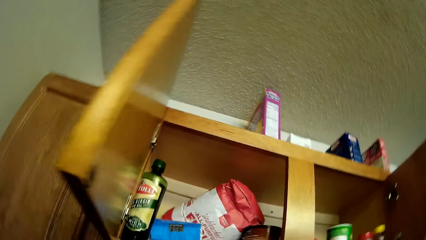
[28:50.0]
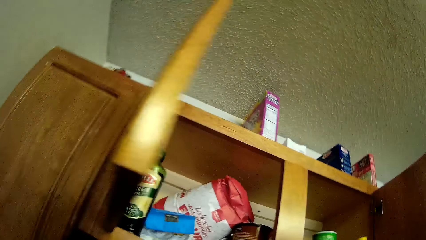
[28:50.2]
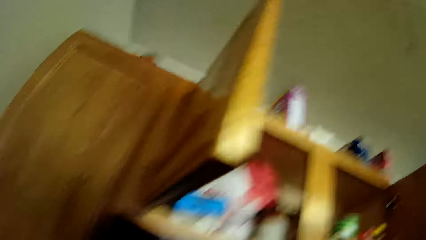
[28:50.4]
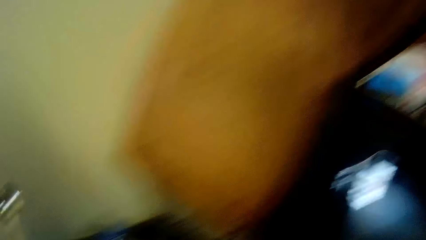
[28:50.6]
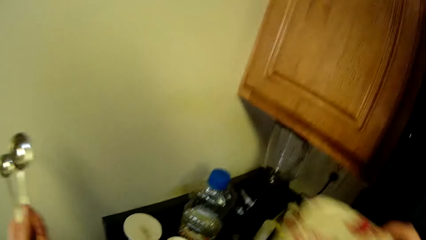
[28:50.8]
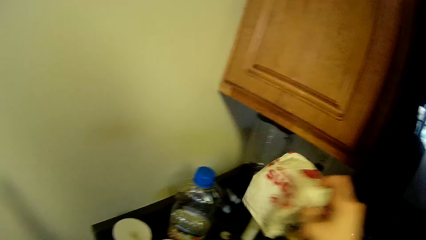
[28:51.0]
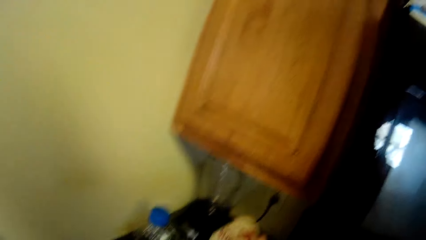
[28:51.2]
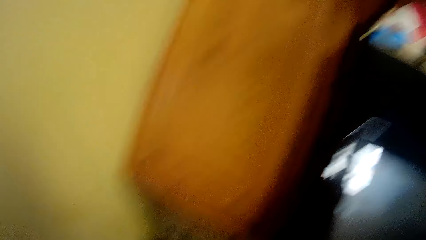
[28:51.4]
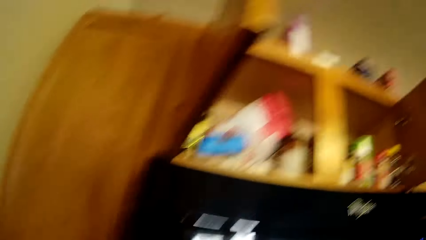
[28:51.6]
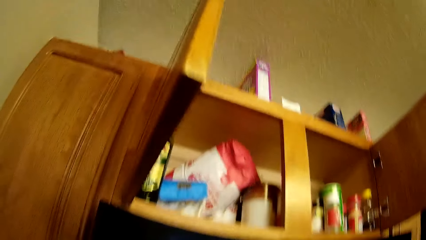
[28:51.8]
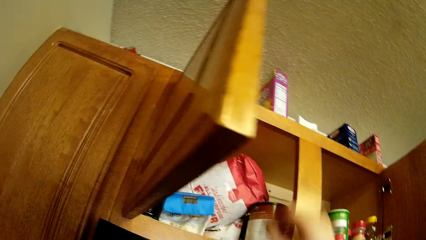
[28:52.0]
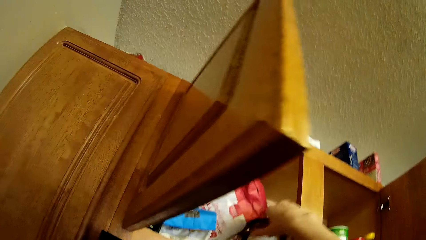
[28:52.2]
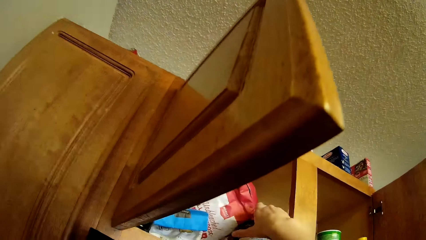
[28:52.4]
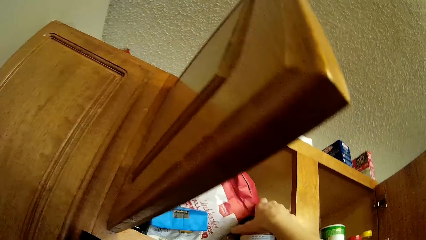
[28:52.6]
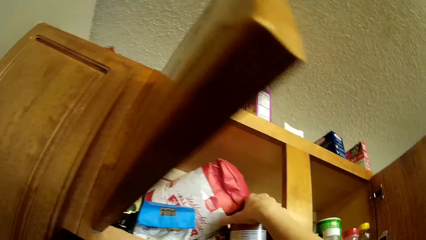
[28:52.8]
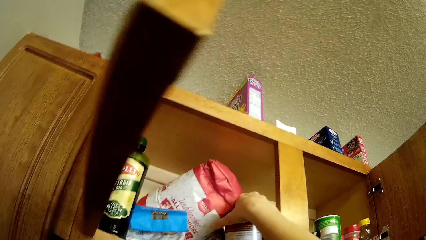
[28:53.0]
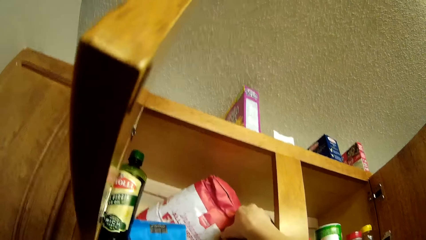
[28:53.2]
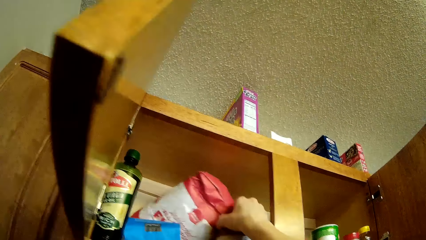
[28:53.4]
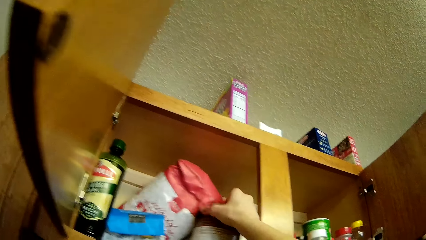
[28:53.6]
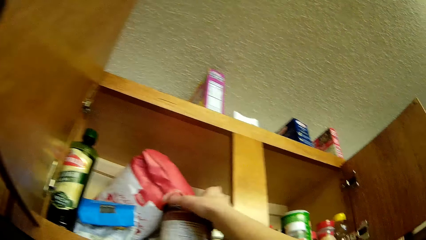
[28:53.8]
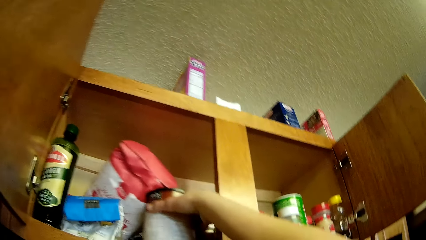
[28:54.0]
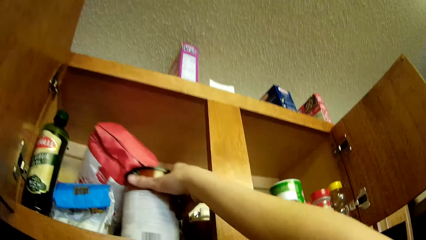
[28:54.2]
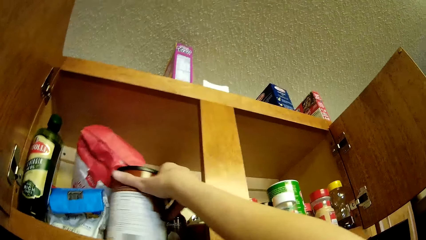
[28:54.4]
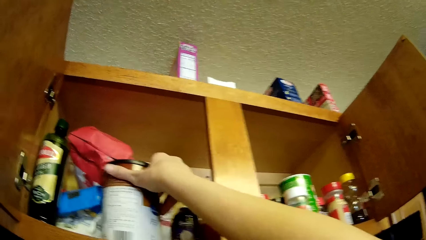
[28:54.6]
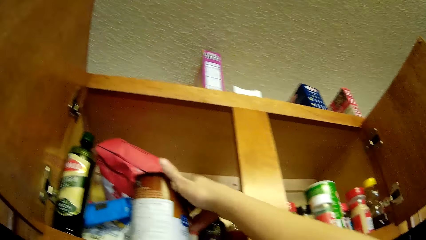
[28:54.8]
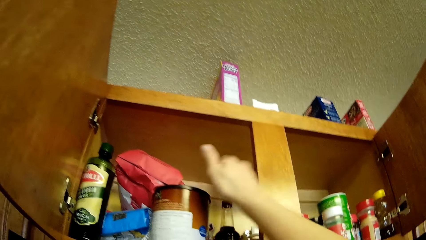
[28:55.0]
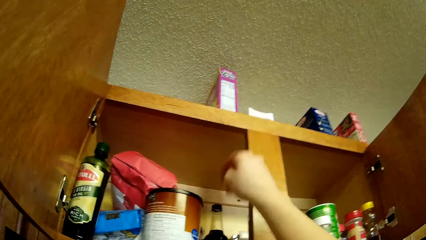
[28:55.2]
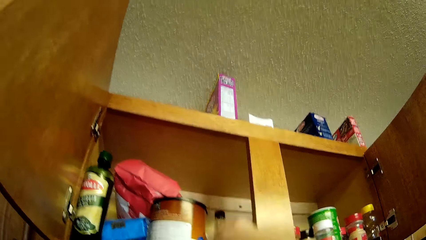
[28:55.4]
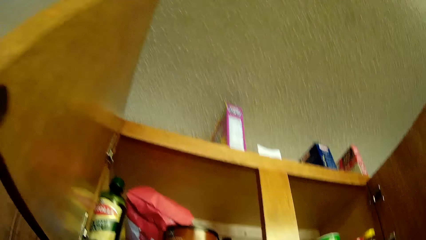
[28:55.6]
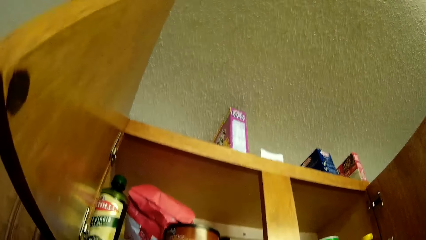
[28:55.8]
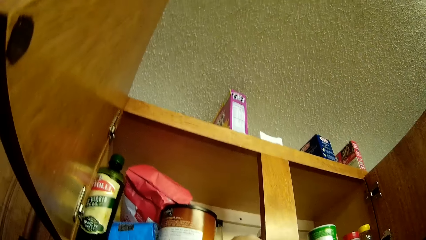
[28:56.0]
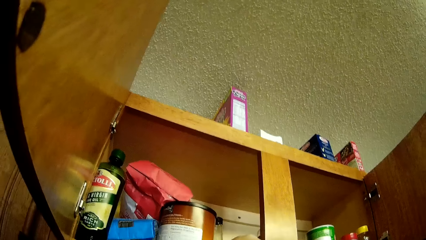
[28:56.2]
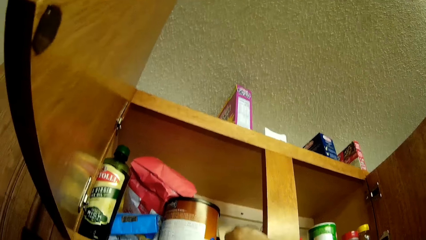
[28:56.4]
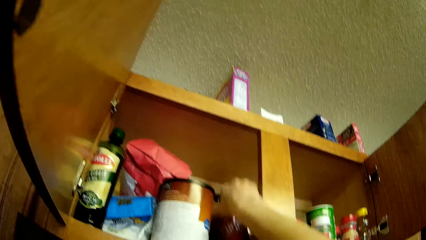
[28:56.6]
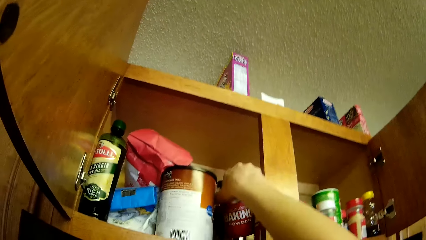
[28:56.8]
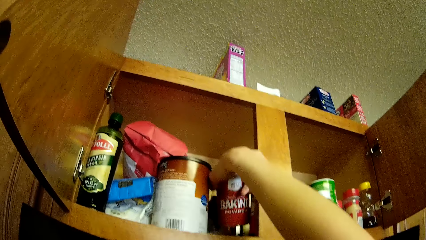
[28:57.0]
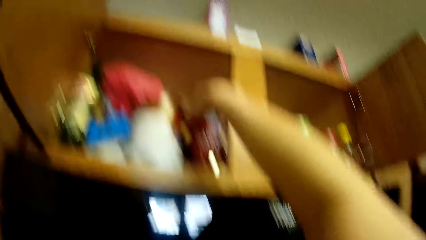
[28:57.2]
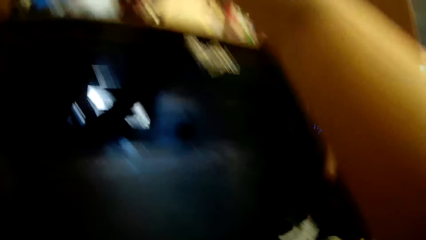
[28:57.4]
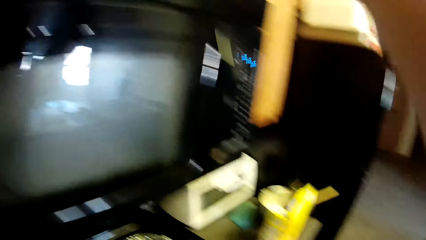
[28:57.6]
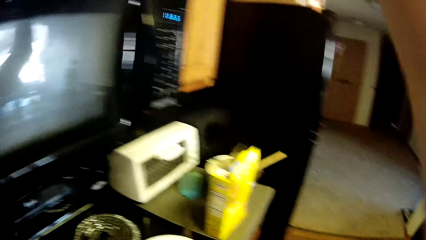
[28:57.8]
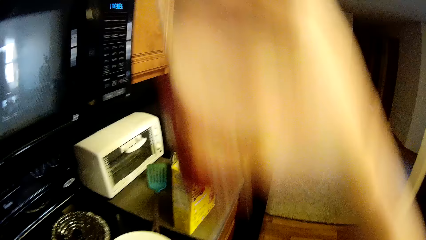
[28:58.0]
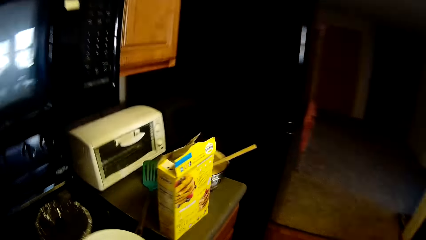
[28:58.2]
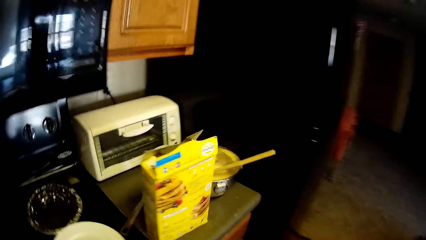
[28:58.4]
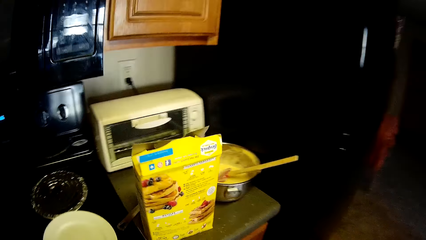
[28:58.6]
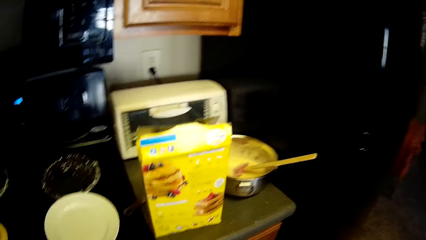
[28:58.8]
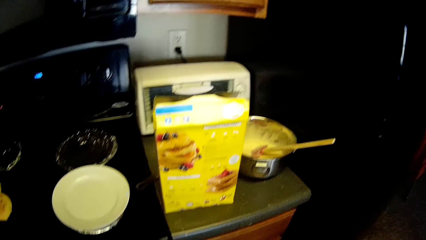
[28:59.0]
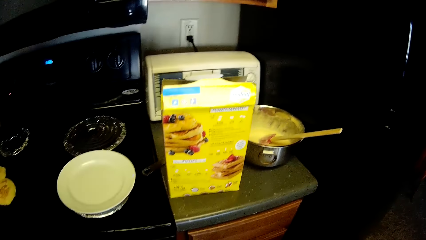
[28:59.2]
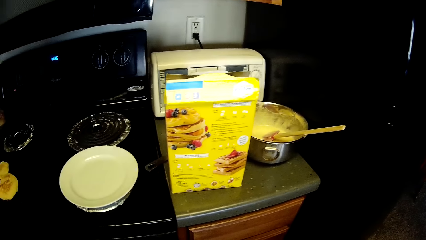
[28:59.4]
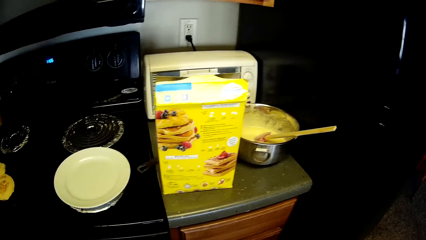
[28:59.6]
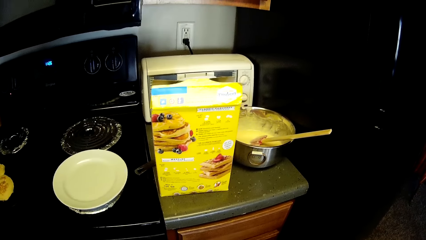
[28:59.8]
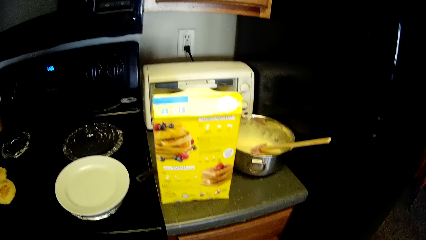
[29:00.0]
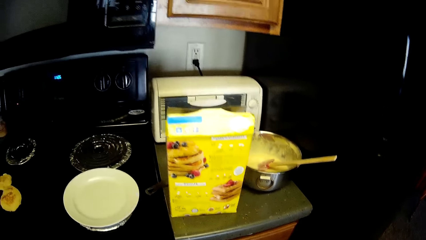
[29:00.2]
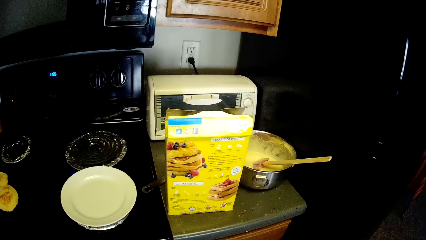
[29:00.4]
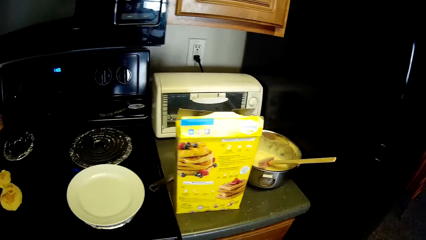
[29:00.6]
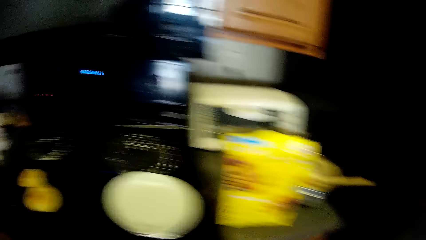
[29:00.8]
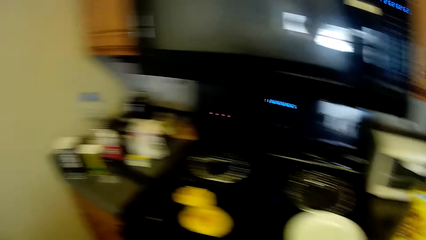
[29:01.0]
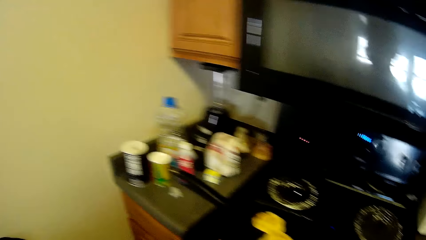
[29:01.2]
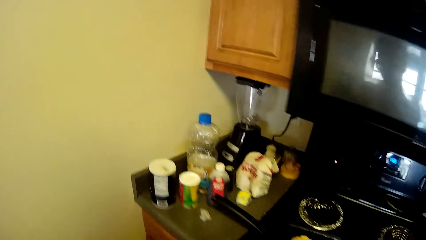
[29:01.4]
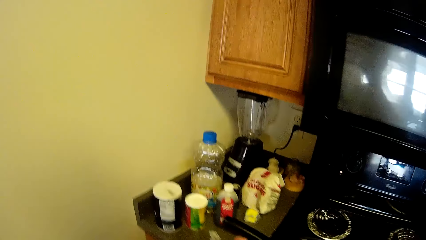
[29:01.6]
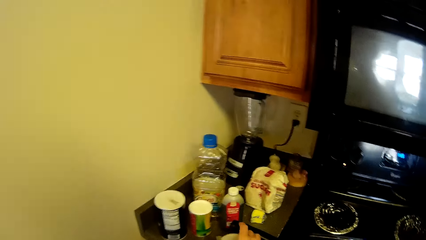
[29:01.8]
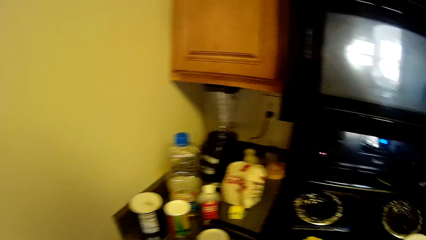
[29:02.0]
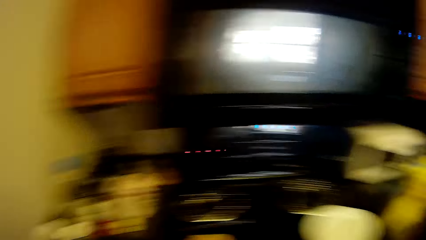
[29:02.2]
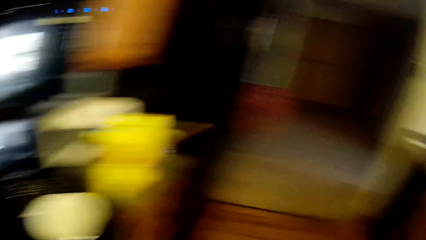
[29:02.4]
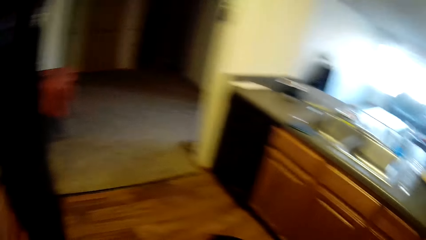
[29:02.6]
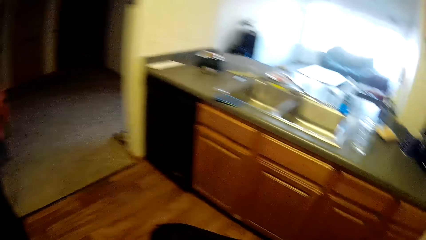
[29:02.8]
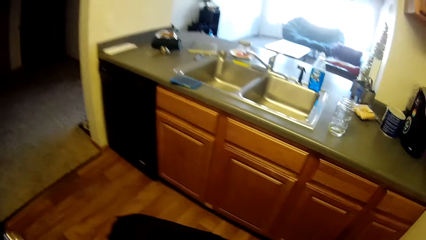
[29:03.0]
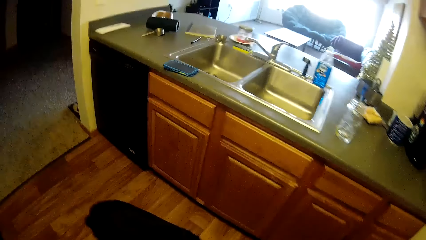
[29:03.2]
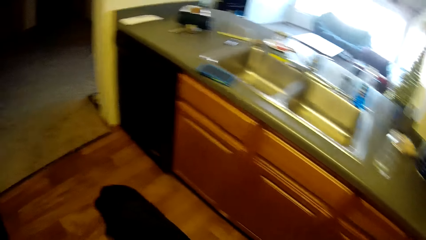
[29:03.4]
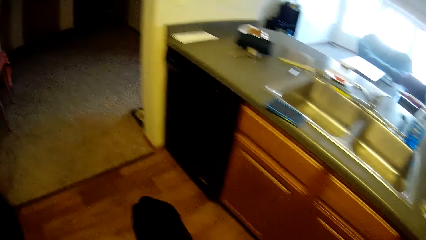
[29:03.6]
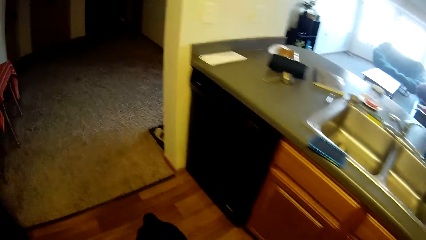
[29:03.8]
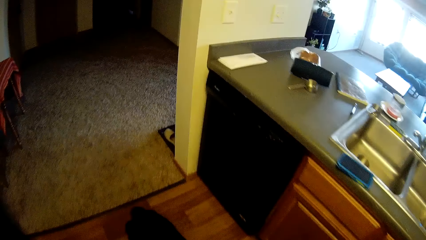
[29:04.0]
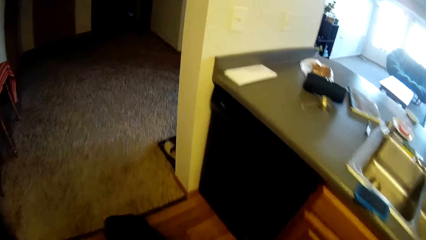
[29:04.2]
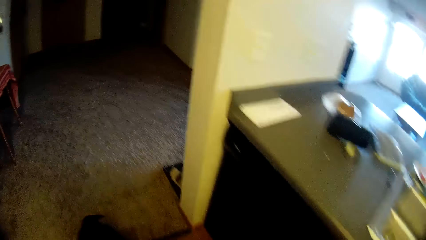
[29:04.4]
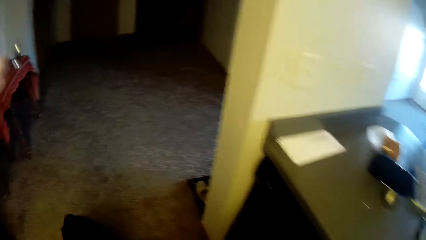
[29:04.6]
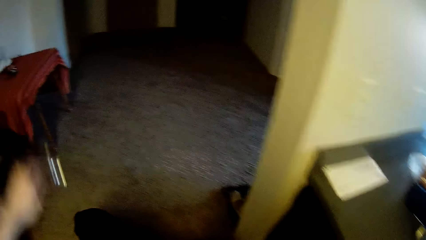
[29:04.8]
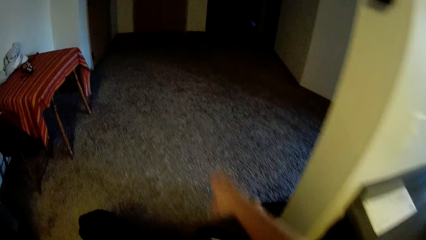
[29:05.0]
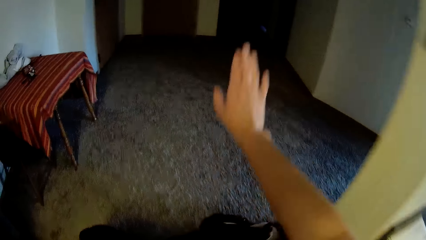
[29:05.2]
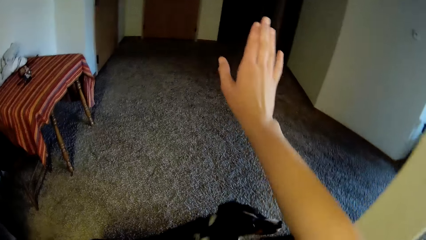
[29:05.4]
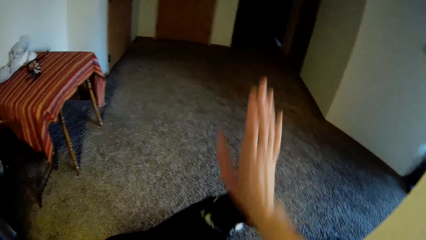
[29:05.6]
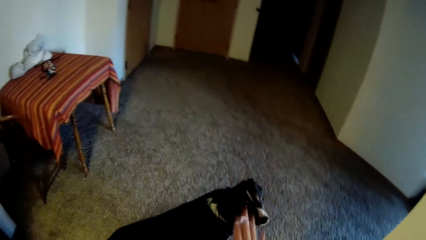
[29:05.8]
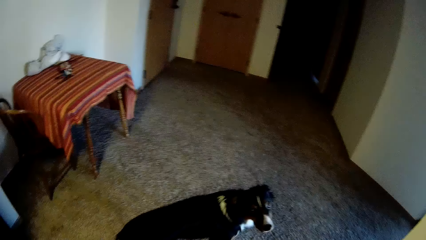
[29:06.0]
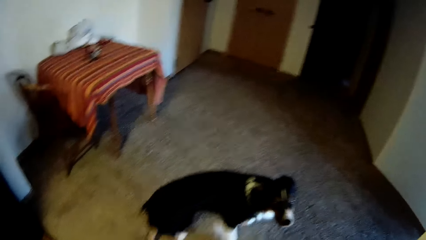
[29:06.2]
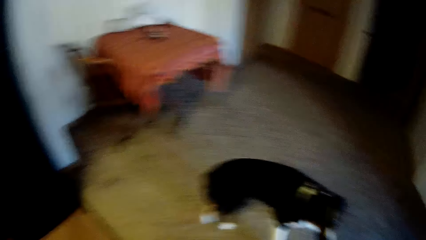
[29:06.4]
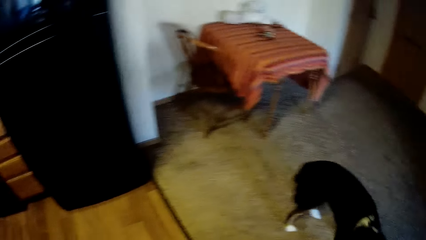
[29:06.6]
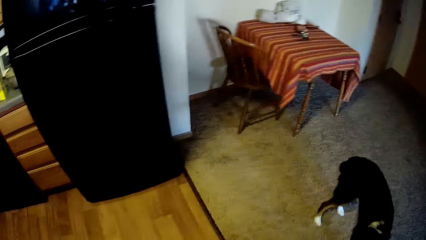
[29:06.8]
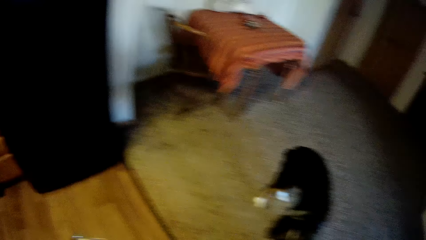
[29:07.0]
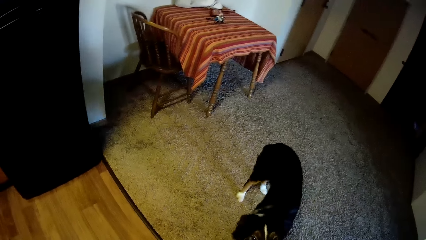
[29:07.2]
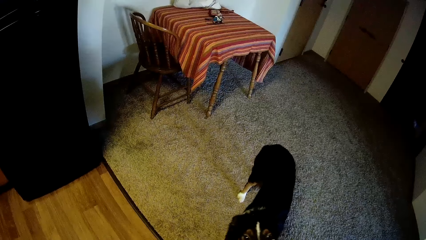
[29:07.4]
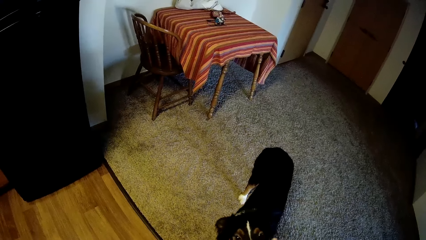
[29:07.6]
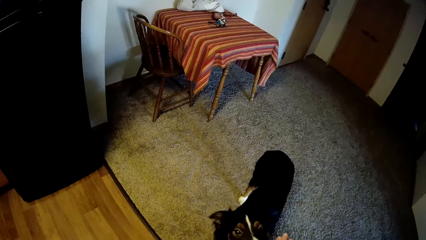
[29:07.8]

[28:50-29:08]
The camera wearer drops the sugar on the slab. She shifts a brown can in the wall cabinet. She picks a baking powder from the wall cabinet. She walks around the gas cooker. She walks towards the dog. She signals her hands to the dog.
